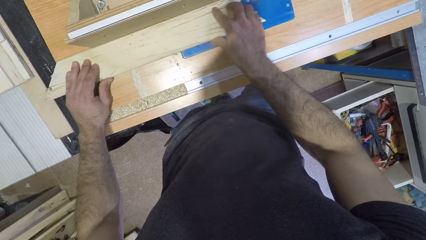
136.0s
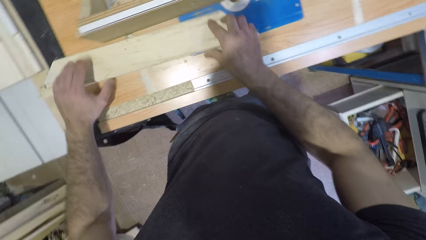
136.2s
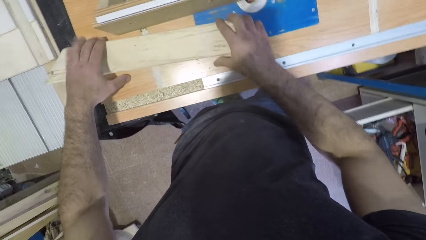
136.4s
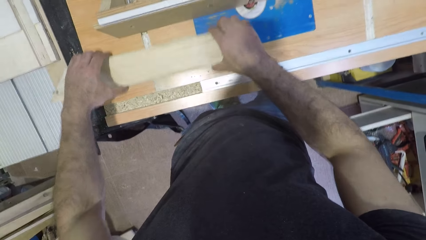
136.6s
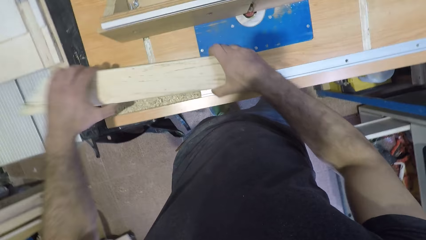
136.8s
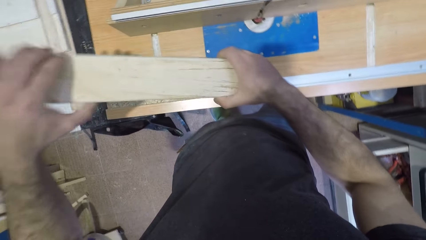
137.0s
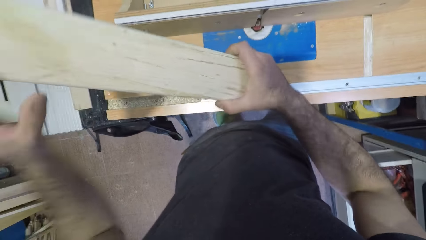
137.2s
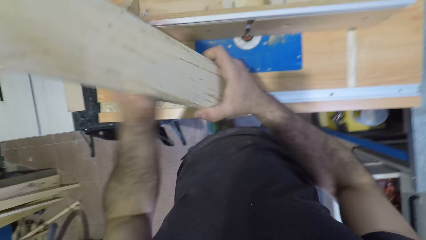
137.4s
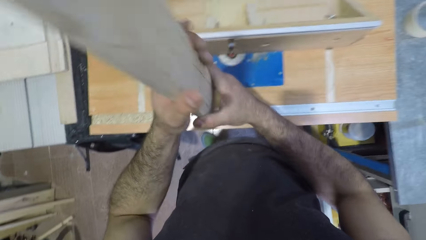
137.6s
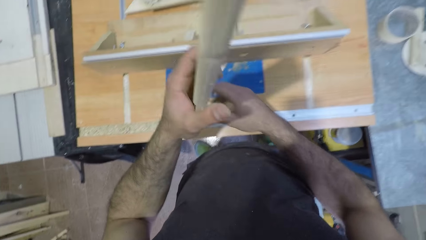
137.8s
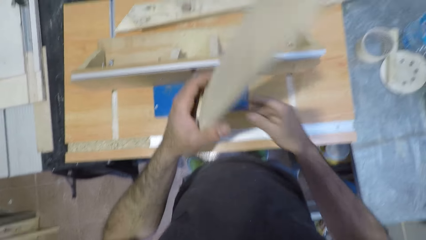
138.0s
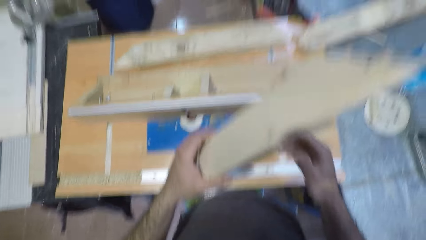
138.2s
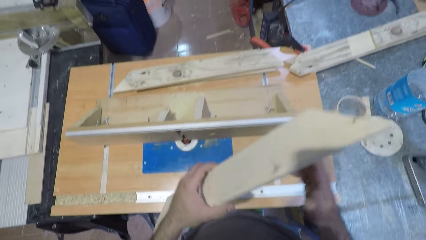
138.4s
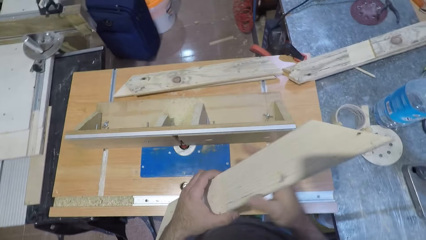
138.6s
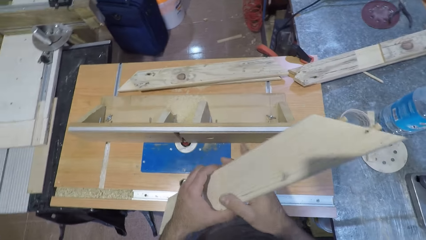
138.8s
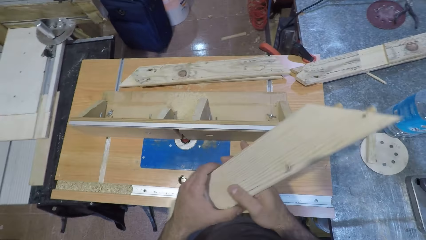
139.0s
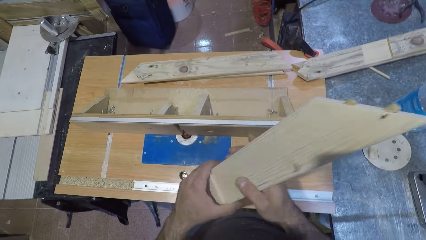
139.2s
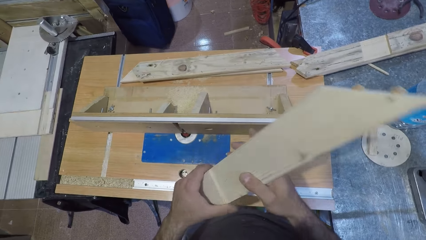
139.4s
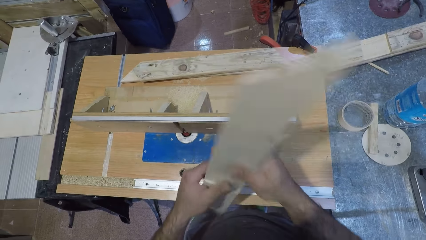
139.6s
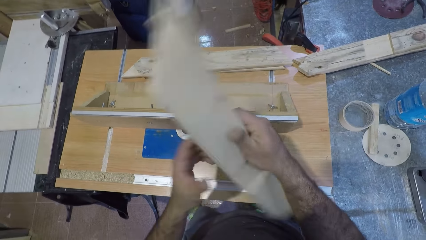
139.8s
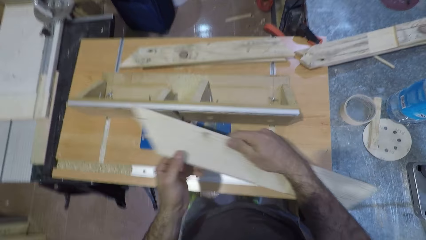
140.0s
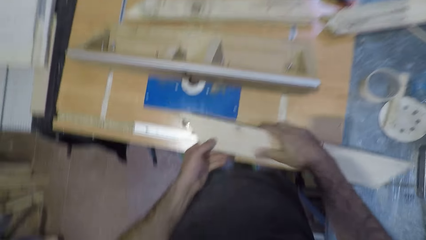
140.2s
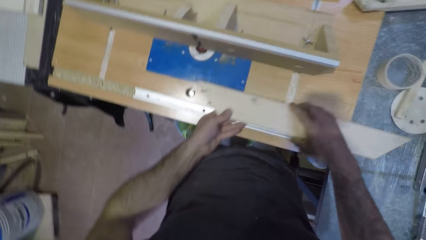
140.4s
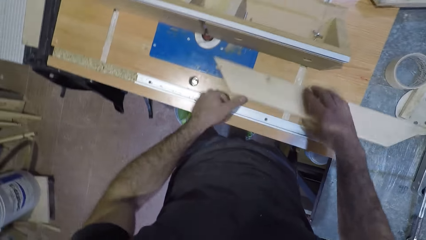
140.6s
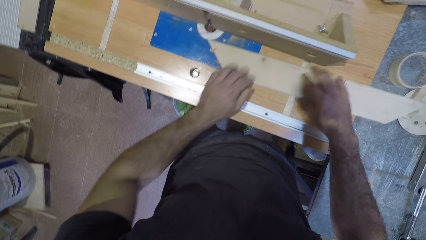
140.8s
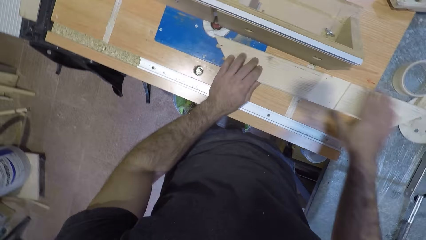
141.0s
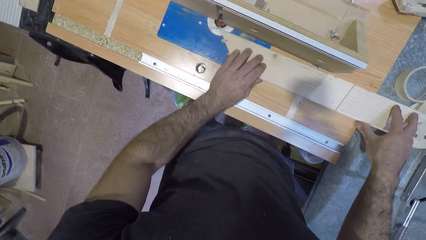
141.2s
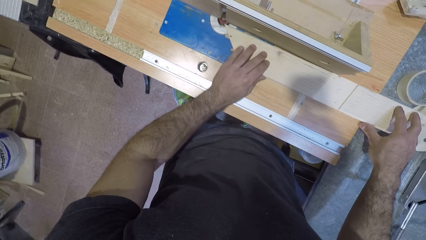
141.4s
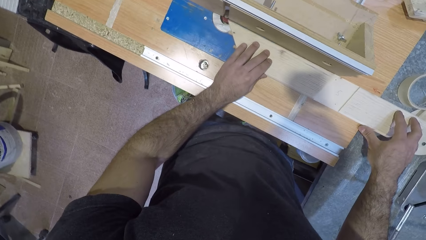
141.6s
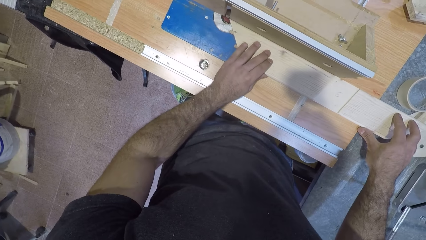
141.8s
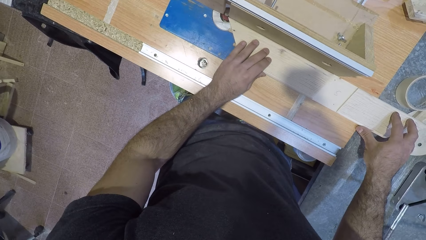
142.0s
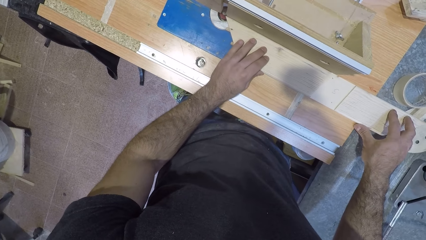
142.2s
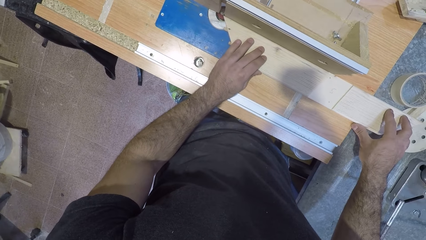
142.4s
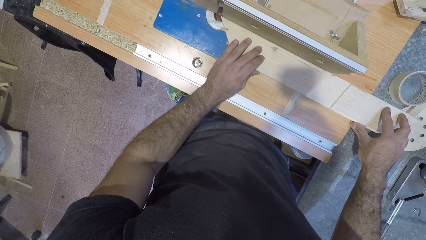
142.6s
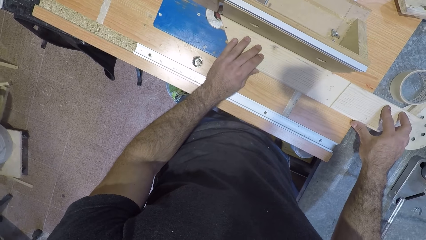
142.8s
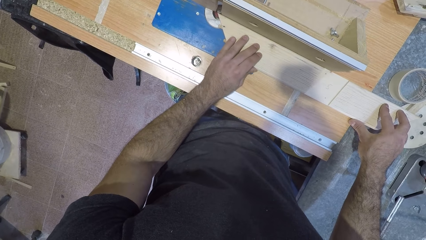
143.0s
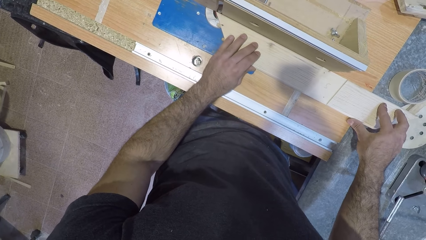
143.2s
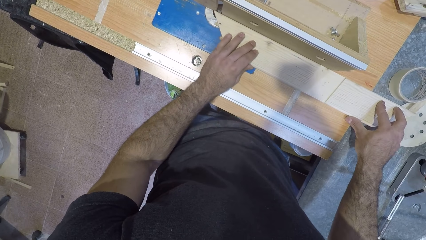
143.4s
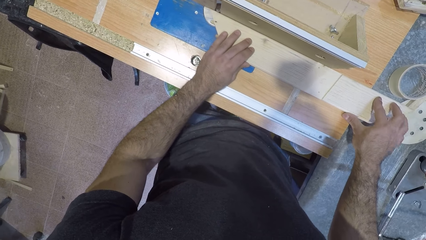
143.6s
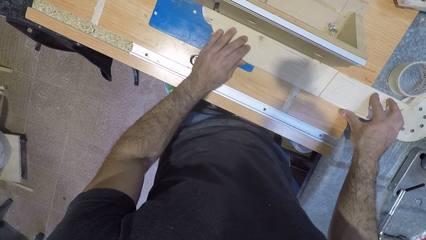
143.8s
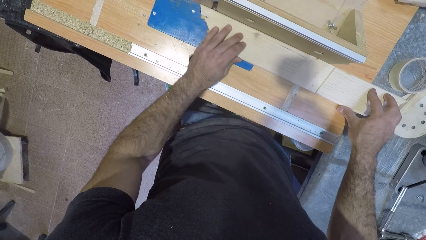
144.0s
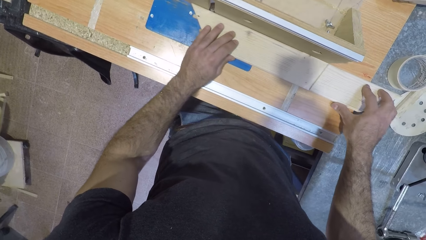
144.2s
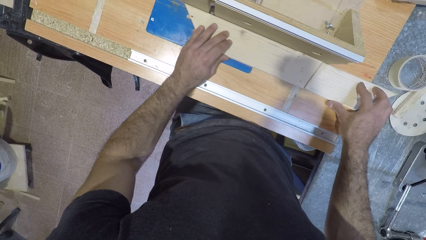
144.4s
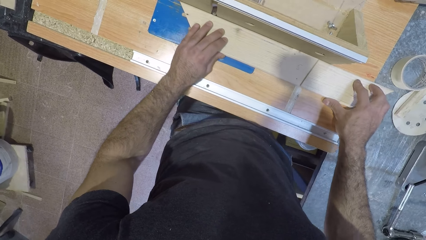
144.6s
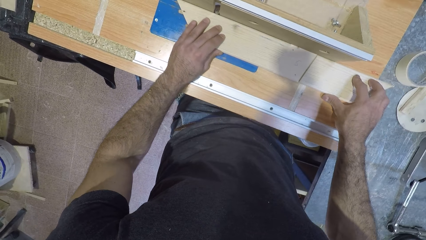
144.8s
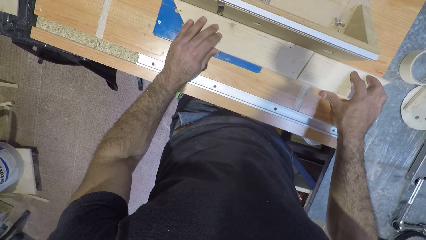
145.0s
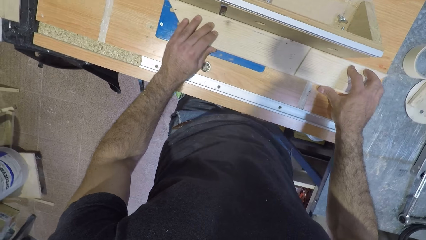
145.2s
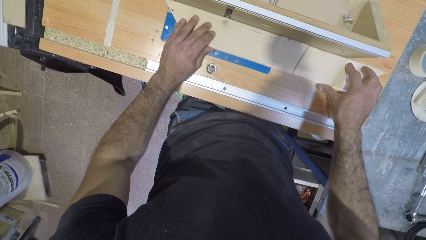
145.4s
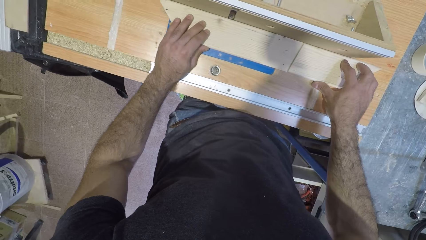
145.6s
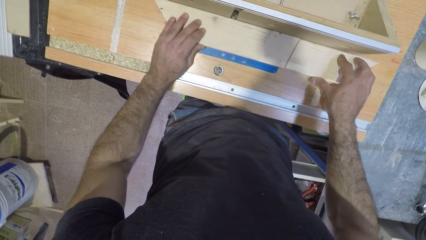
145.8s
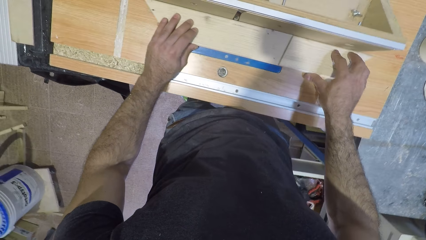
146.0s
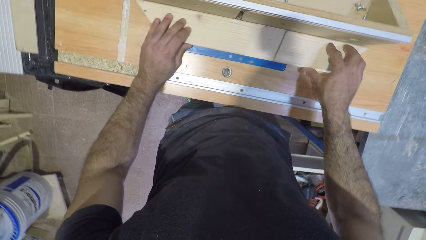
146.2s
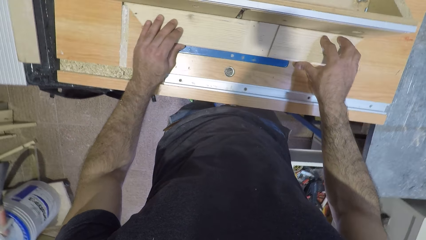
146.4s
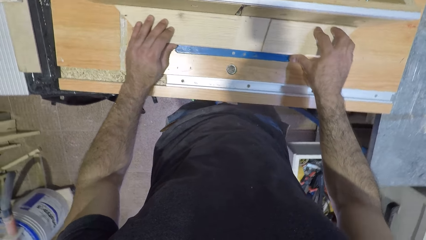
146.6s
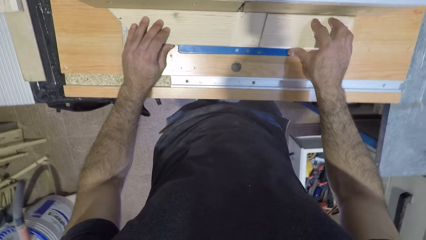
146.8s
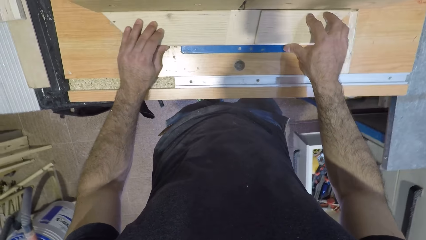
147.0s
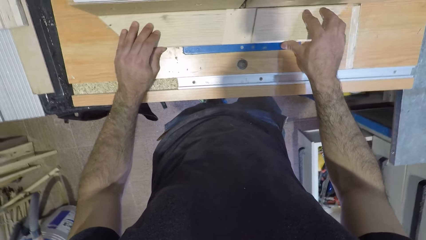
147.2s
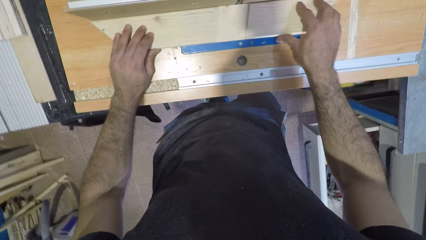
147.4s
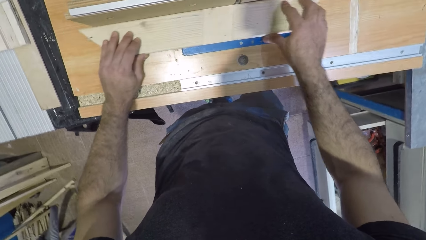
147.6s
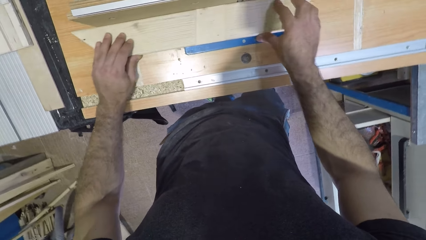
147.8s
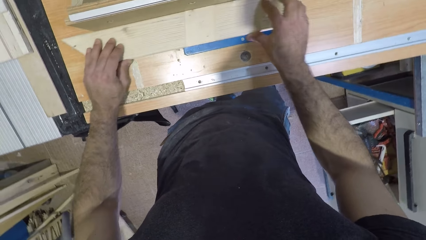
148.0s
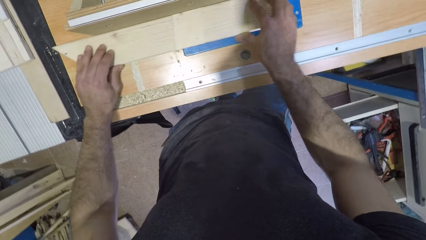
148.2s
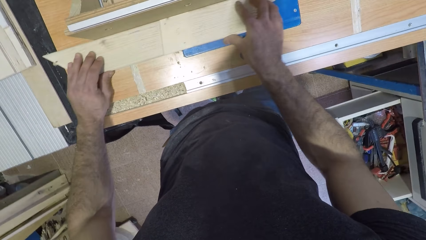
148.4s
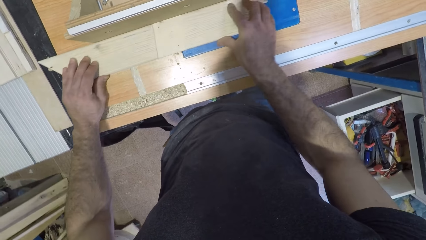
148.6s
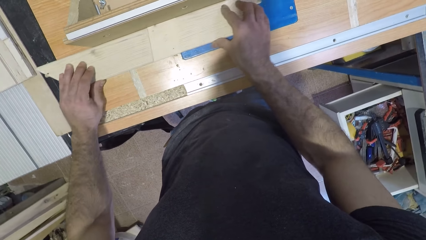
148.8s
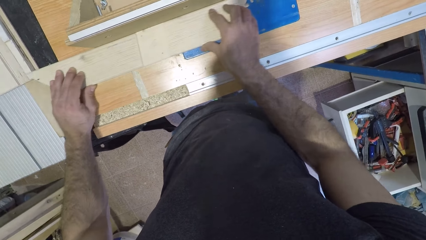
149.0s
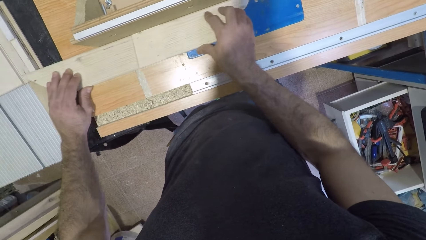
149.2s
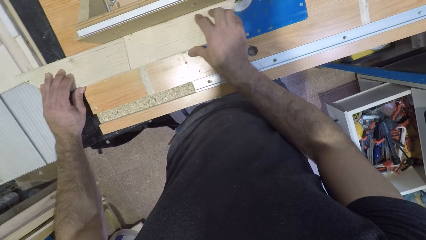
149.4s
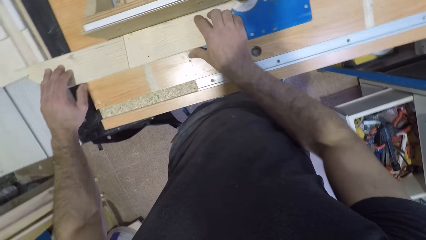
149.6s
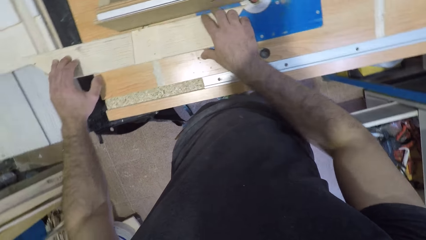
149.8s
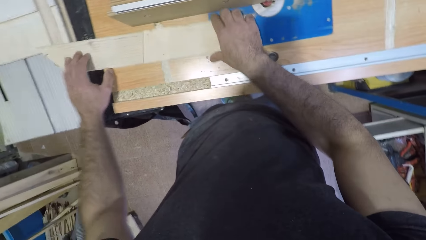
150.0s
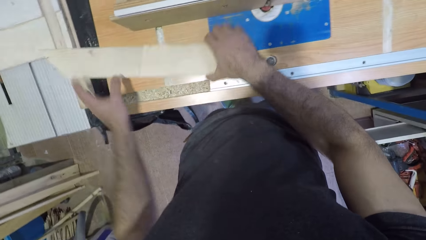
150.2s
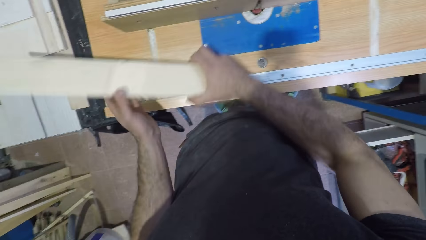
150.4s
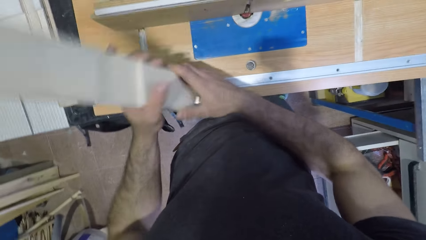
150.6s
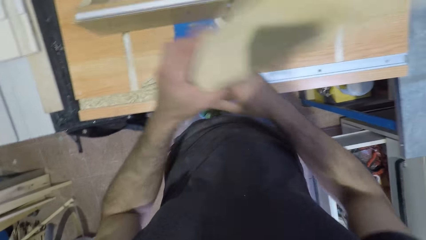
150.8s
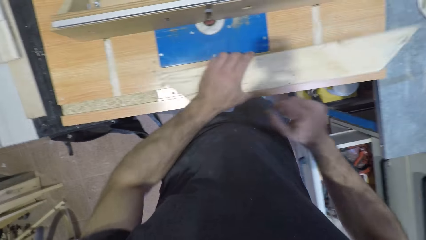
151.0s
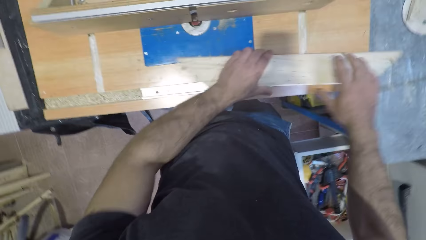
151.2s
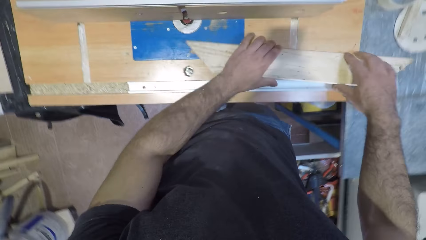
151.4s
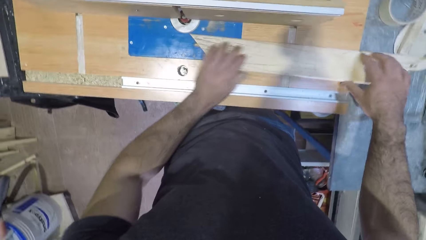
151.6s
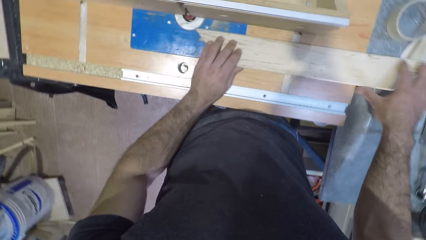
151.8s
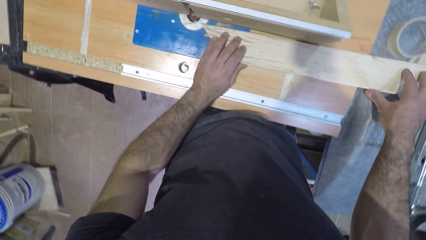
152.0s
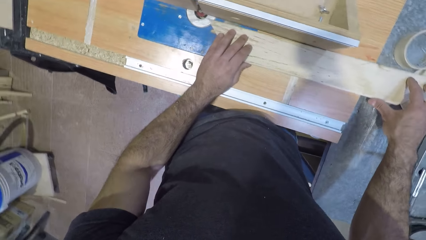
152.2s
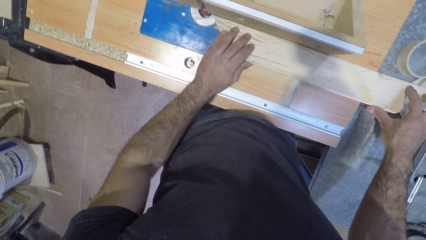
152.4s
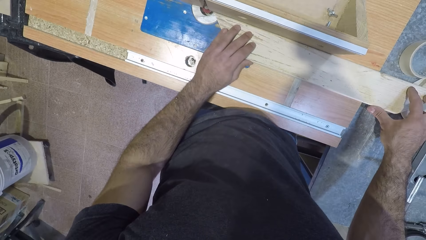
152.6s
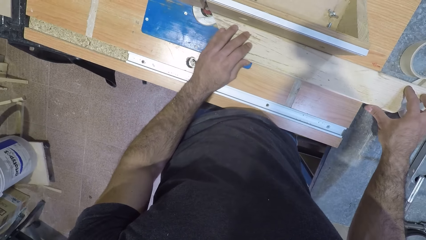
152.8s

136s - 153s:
The camera wearer lifts the wood off the table, holds the wood with both hands, and puts the wood on the table. They shape the wood with a wood shaper. They lift the wood off the table and put the wood on the table.
